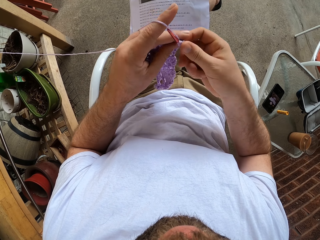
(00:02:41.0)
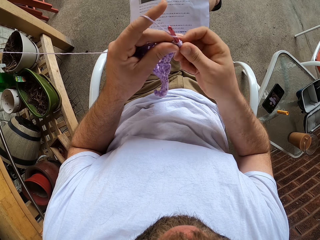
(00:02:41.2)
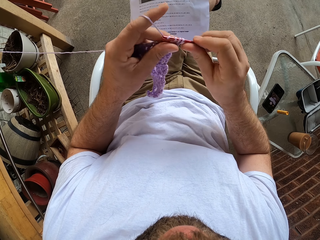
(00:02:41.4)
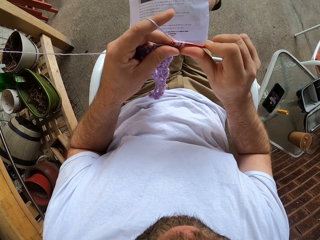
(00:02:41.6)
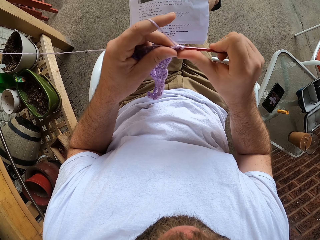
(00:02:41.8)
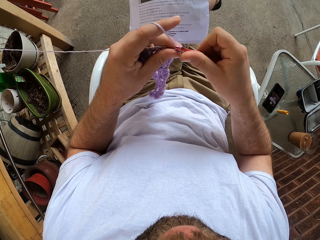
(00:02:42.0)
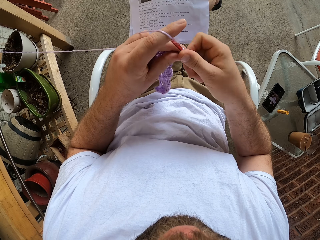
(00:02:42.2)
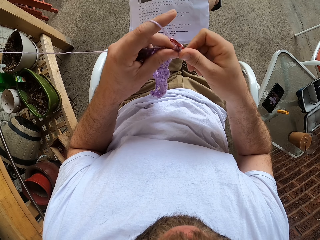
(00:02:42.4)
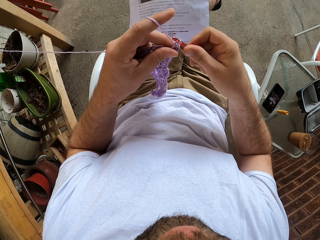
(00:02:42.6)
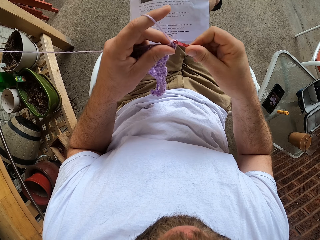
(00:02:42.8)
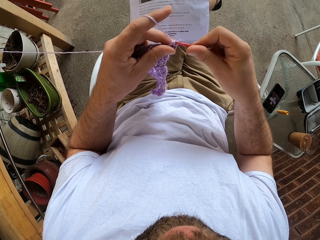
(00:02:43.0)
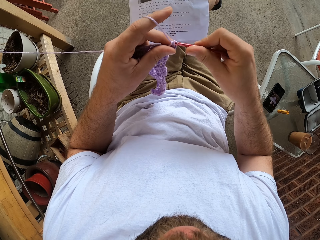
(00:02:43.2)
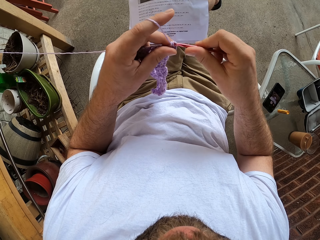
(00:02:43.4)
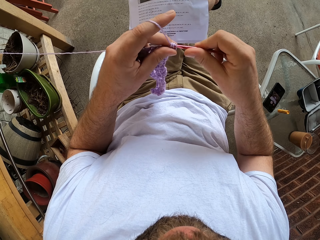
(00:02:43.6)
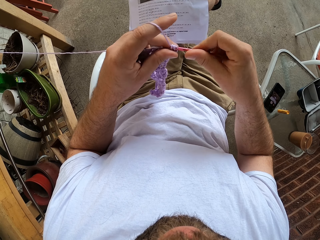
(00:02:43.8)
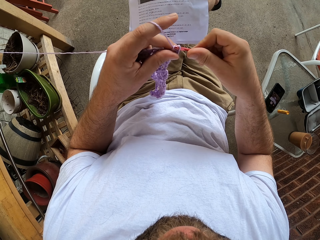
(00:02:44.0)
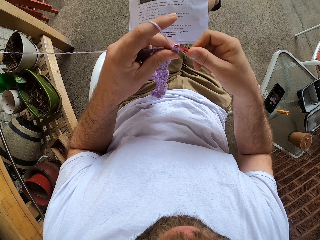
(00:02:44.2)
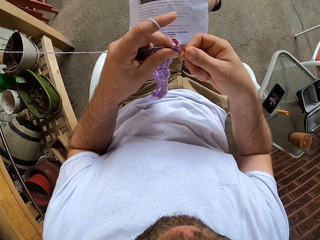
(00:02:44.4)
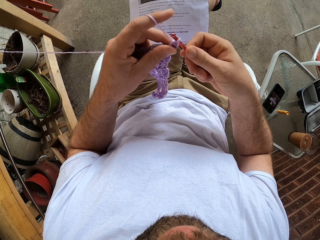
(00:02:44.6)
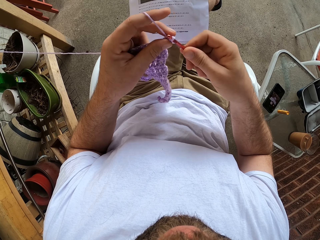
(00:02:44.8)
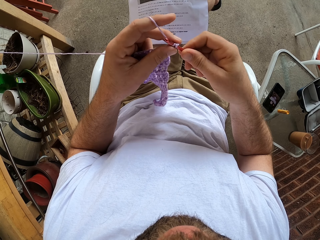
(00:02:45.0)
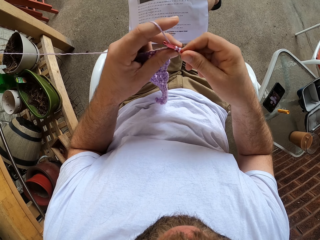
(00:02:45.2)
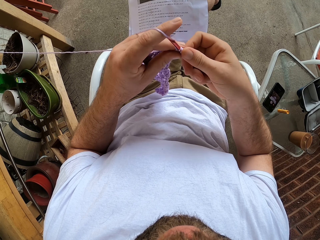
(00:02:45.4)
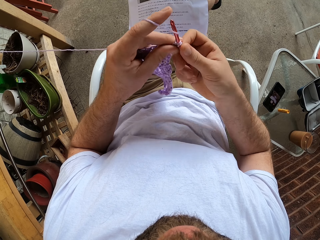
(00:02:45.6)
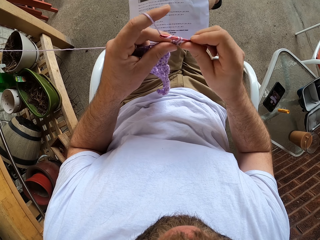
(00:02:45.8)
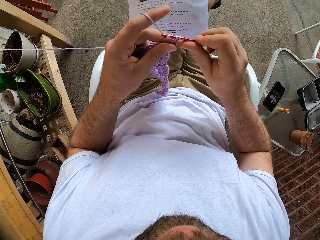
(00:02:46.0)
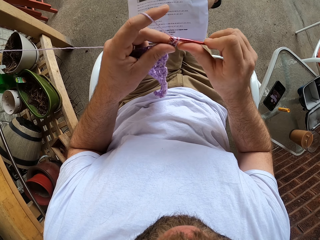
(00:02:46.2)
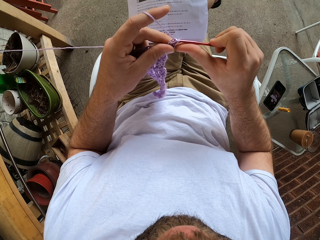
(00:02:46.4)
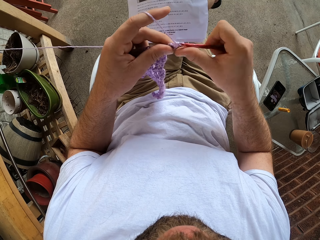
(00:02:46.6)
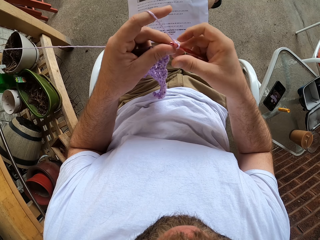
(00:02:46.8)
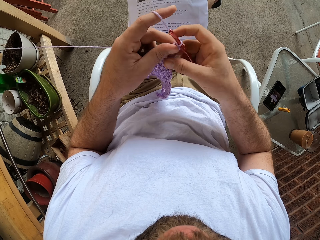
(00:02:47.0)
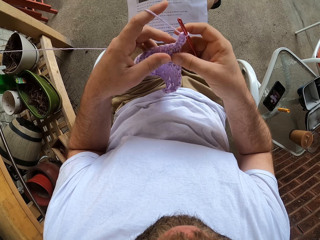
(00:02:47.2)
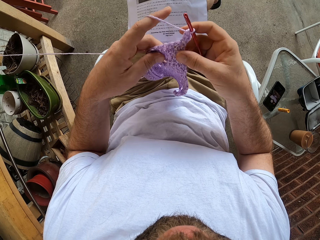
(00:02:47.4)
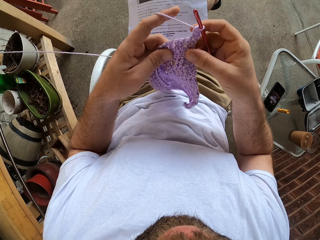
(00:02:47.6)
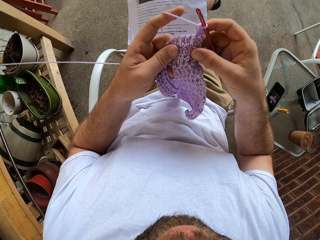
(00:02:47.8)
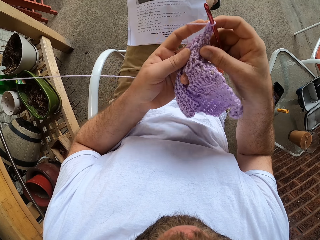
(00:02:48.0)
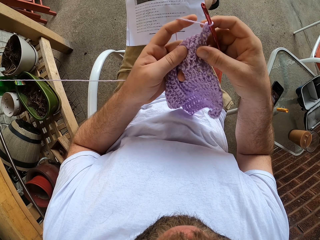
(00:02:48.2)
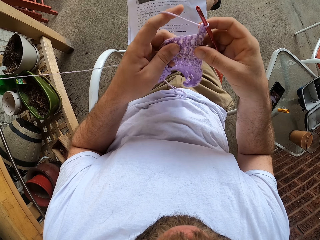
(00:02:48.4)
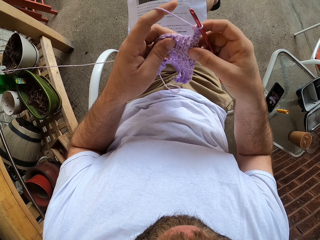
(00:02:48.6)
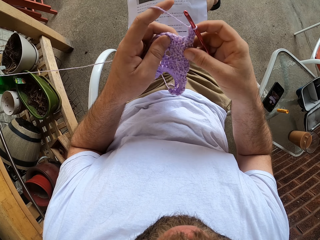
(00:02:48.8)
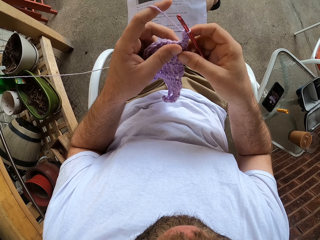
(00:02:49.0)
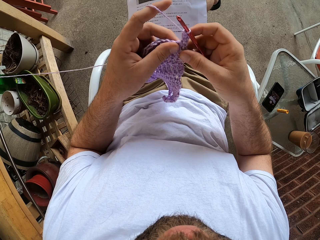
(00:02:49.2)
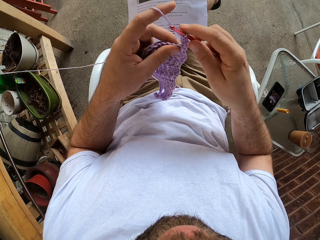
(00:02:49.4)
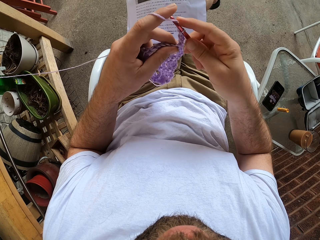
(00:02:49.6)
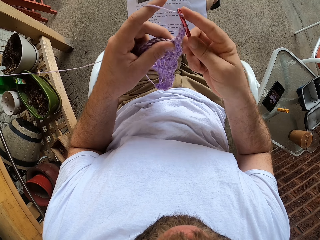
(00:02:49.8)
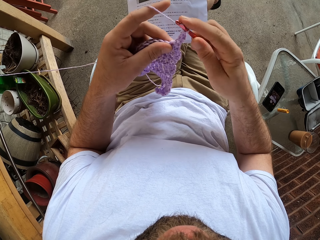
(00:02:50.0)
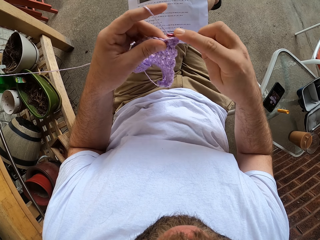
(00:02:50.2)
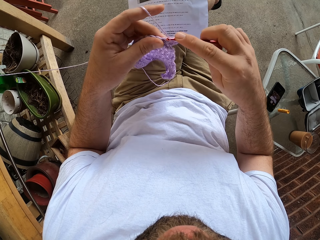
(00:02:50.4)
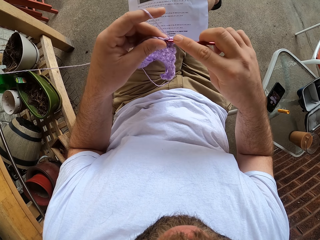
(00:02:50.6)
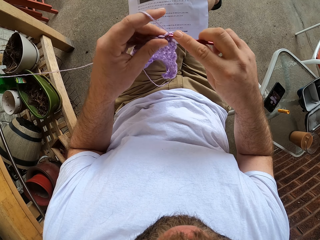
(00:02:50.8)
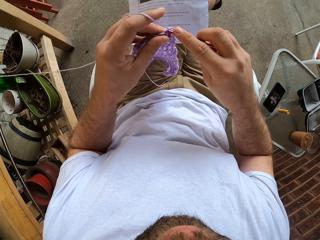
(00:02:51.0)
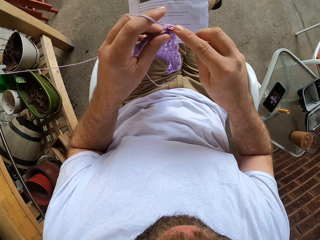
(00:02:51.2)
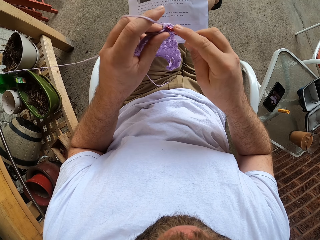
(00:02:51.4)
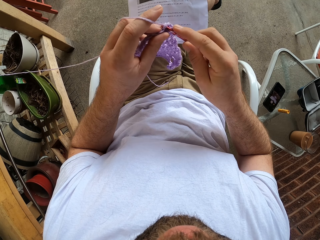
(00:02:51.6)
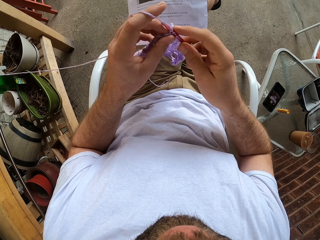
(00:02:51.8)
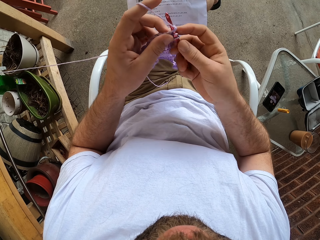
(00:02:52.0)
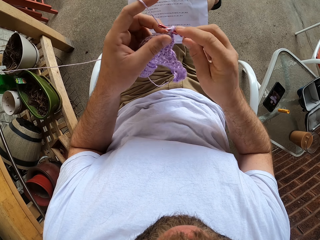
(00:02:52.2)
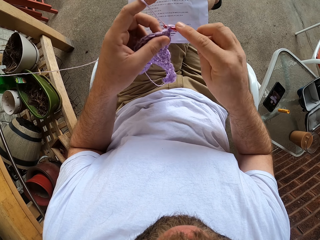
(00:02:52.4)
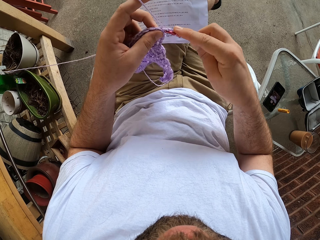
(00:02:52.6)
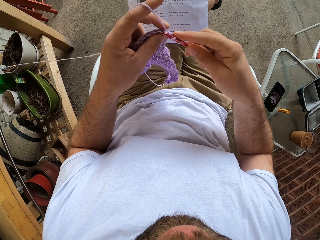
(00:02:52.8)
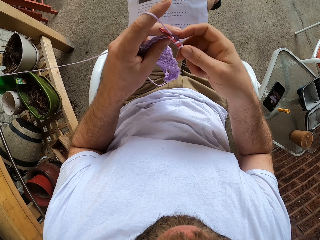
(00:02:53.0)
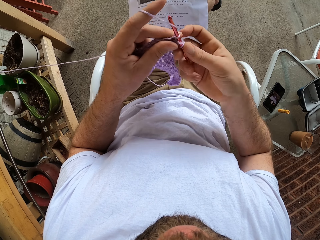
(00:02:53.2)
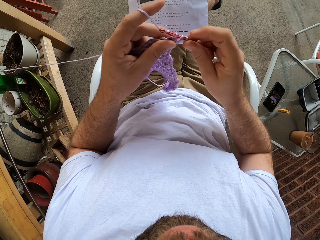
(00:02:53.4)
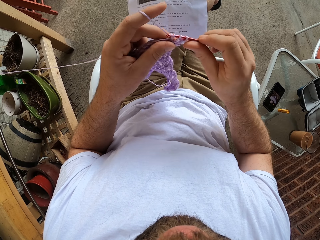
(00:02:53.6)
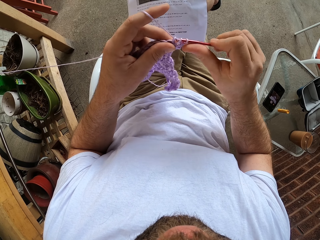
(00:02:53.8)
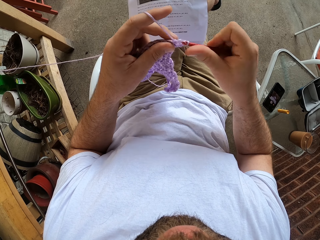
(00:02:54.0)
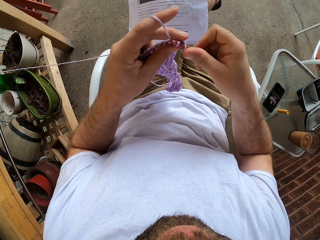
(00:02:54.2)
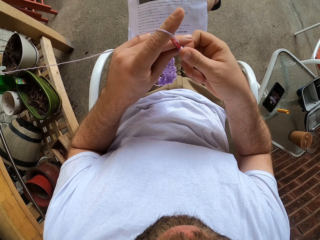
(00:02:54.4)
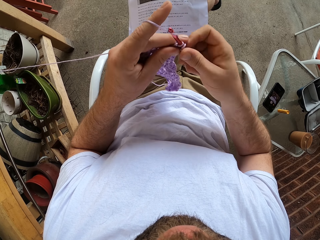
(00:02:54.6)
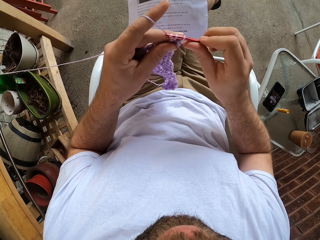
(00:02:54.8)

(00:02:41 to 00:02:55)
The camera wearer adjusts the yarn in his hands. He crochets with the yarn and the crochet hook in his hands.

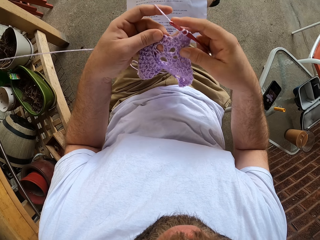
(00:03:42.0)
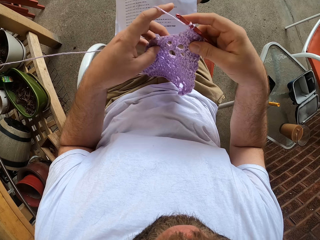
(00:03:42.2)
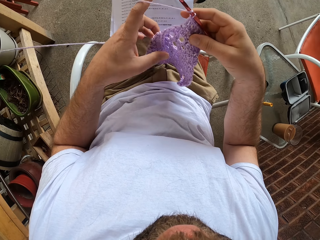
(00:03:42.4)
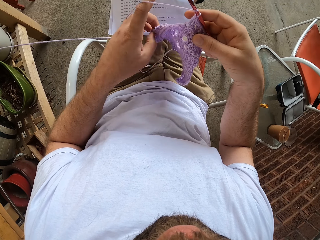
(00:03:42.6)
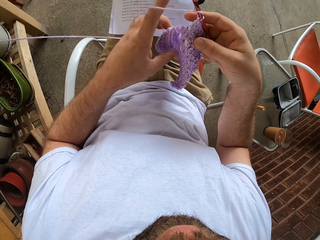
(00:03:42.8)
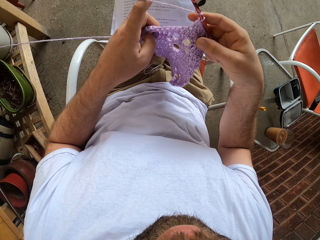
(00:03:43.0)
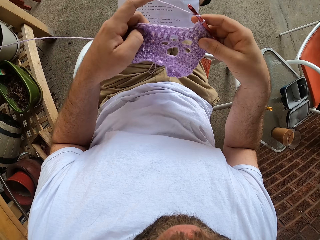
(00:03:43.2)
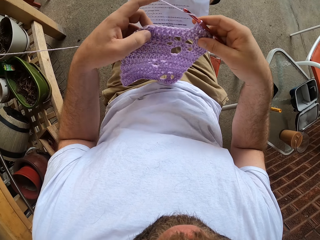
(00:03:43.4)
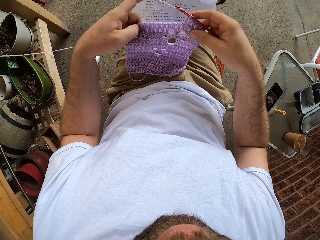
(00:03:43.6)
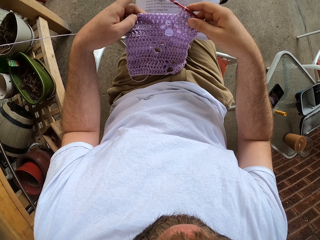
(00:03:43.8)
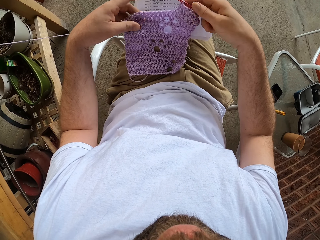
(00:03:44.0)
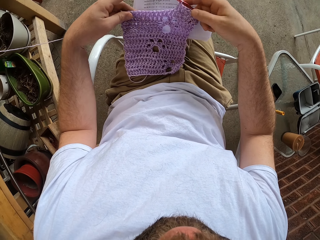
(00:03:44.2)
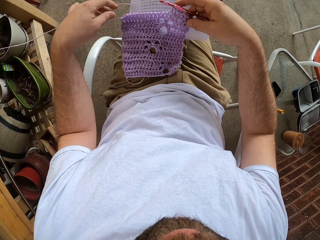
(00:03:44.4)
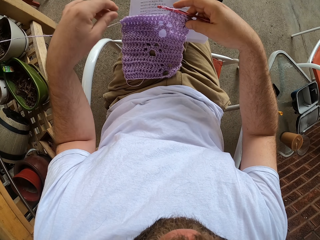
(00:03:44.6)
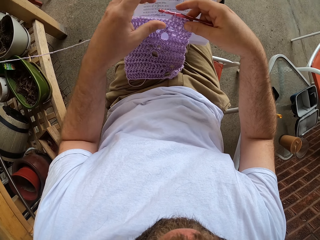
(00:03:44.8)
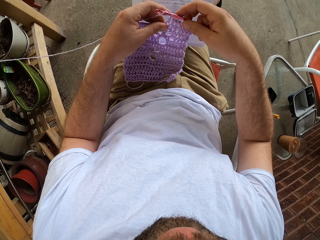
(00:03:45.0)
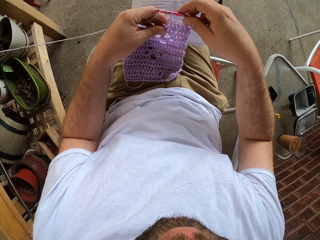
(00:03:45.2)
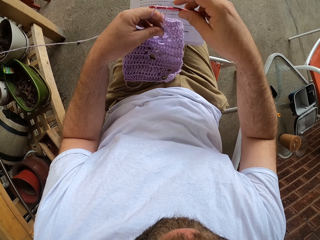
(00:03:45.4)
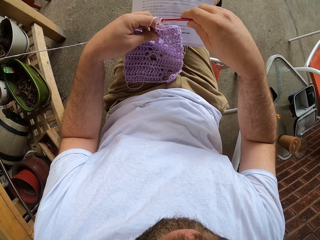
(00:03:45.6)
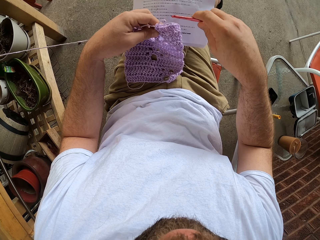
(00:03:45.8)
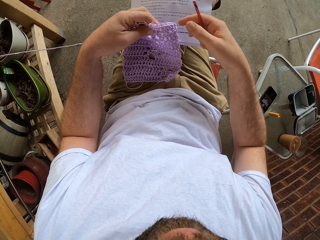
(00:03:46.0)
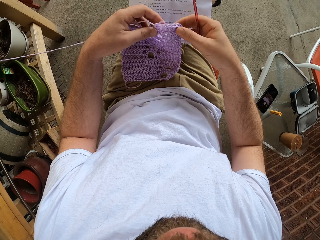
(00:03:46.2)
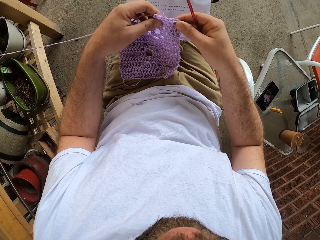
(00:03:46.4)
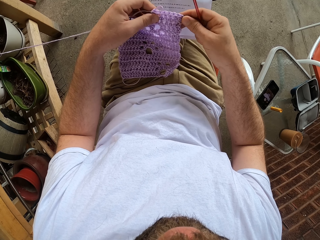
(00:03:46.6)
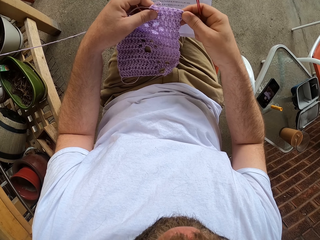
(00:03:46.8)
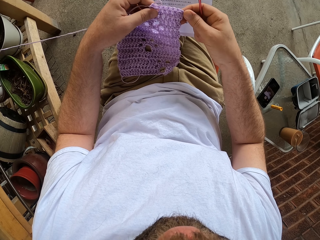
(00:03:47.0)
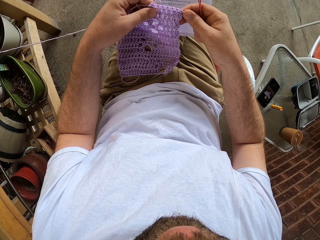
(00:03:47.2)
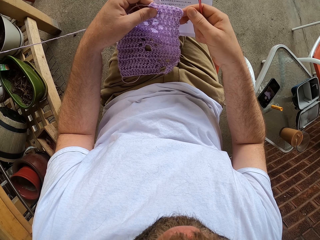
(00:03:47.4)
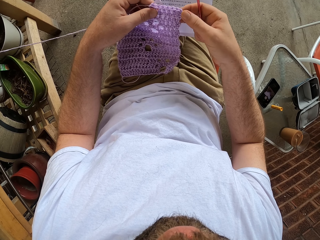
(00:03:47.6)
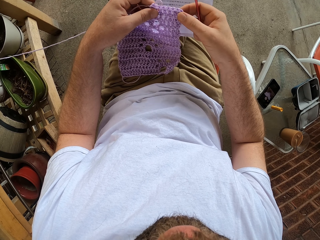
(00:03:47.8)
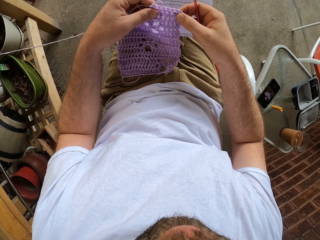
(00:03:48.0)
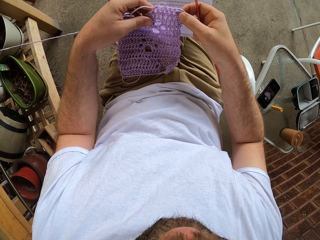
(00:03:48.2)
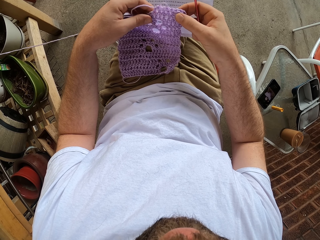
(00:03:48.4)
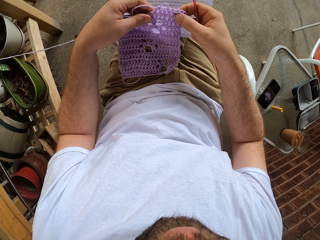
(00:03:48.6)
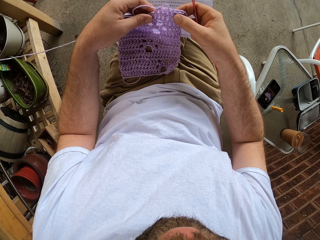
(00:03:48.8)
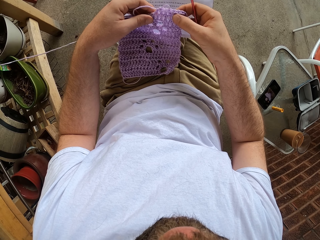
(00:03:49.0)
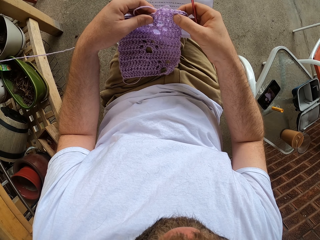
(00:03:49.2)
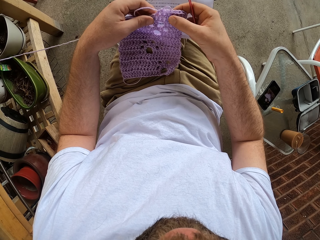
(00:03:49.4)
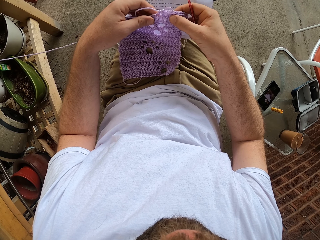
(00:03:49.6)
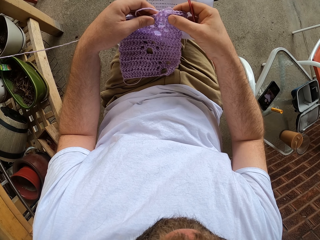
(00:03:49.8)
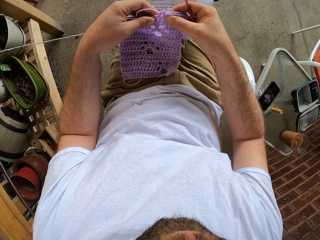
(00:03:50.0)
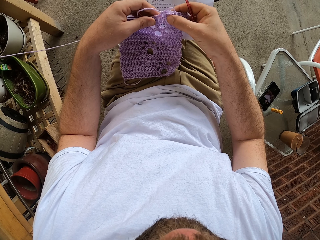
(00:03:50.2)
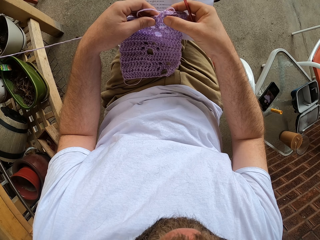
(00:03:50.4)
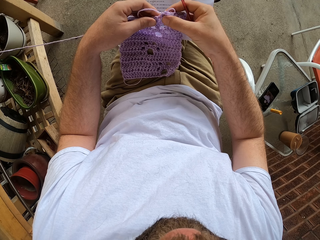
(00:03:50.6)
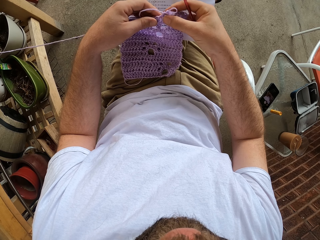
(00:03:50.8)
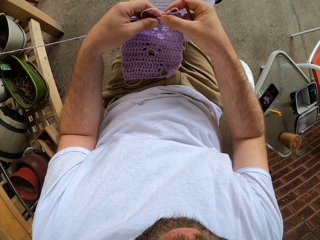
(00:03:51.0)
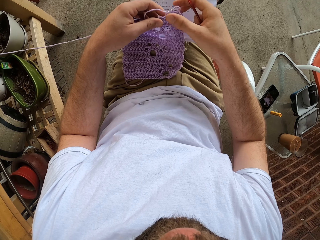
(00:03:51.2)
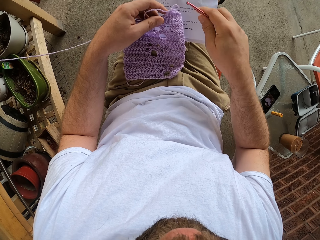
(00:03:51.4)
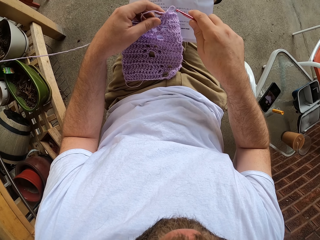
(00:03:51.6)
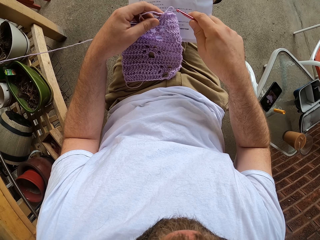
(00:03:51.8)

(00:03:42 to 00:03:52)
The camera wearer examines the fabric. He adjusts the yarn on his lap with his hands. He removes the crochet. He examines the fabric. He counts the holes in the yarn with his right hand.
